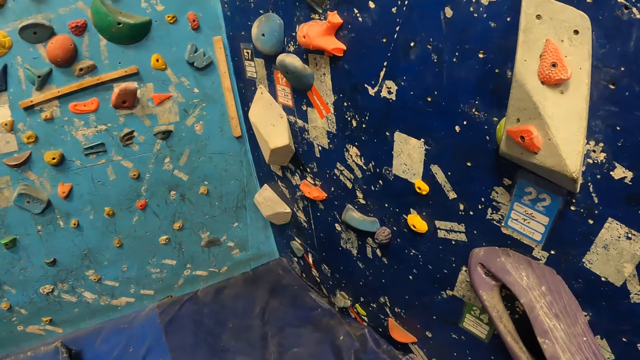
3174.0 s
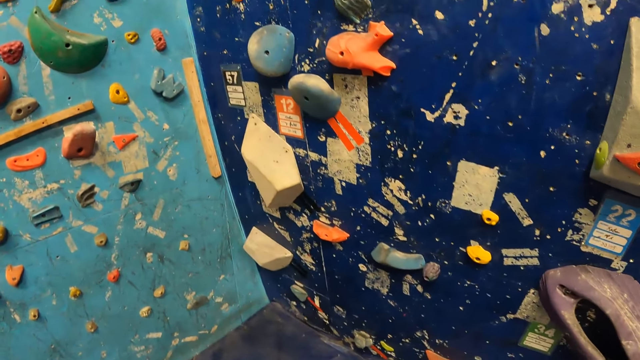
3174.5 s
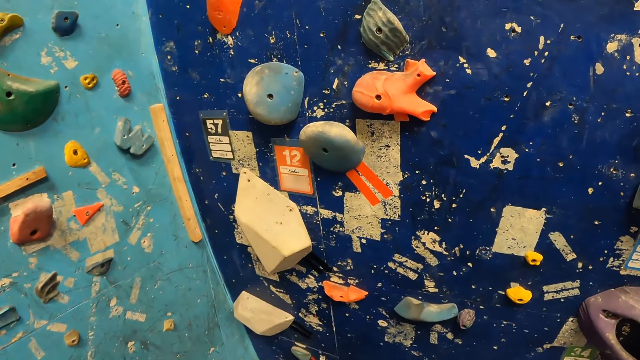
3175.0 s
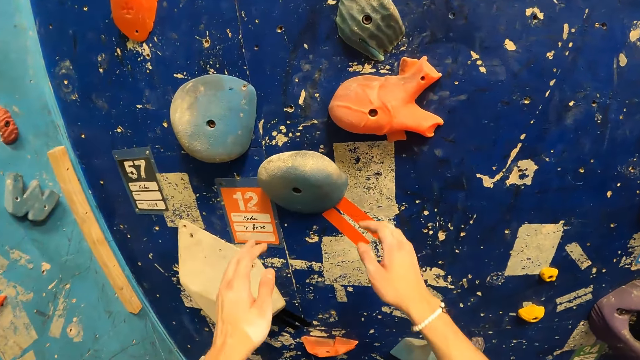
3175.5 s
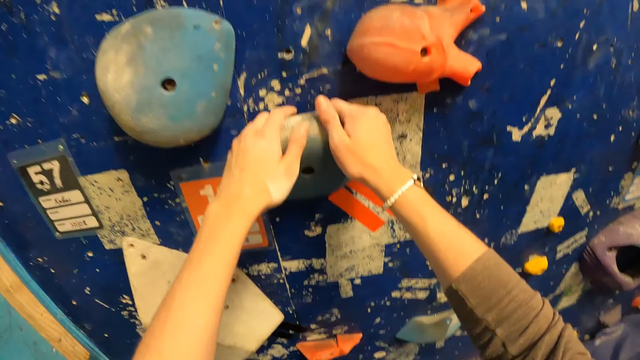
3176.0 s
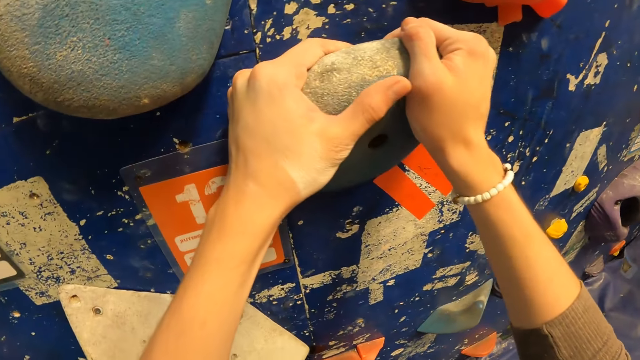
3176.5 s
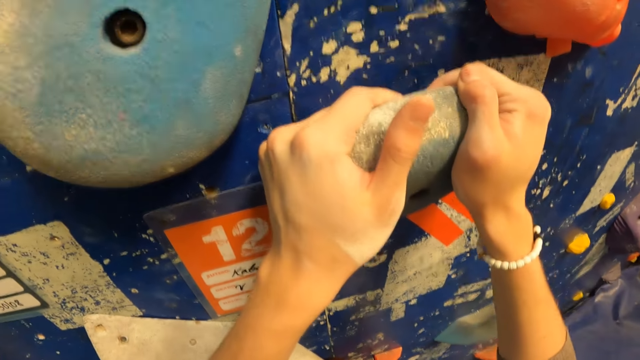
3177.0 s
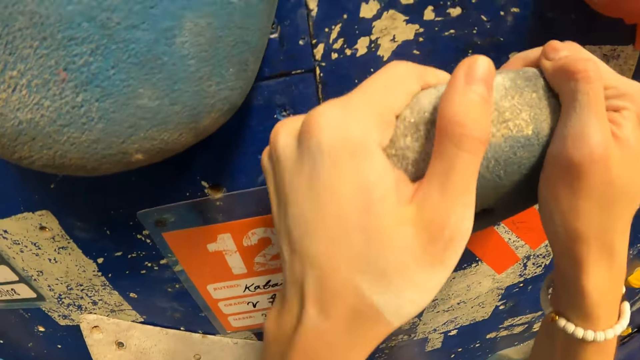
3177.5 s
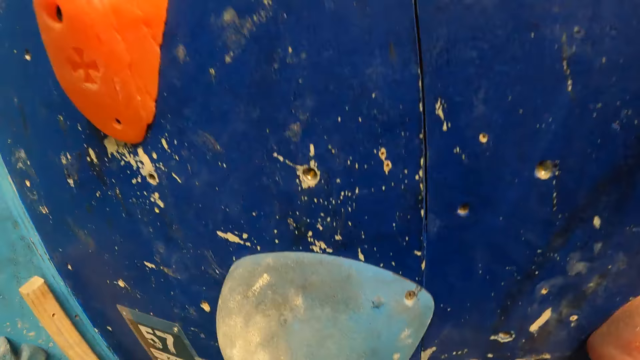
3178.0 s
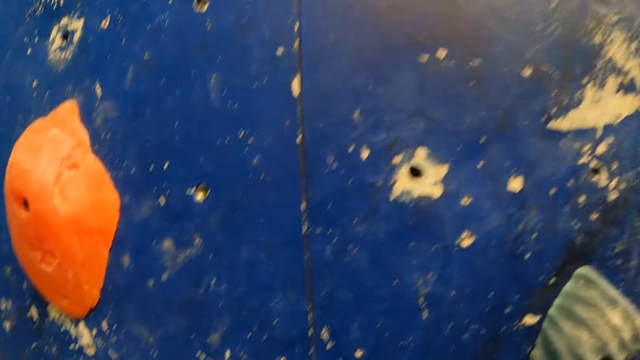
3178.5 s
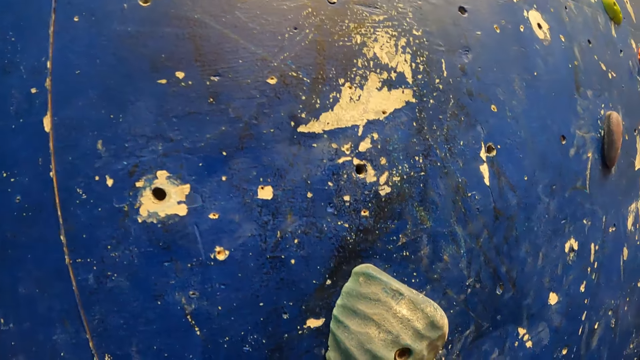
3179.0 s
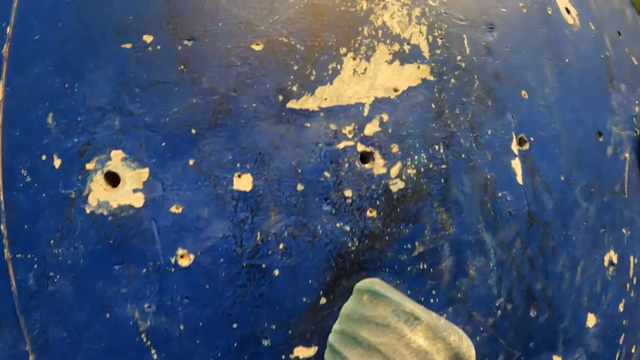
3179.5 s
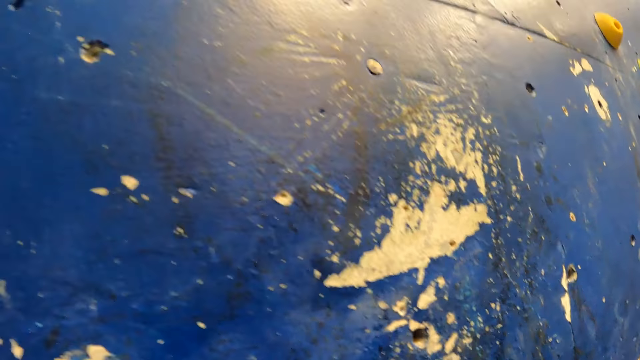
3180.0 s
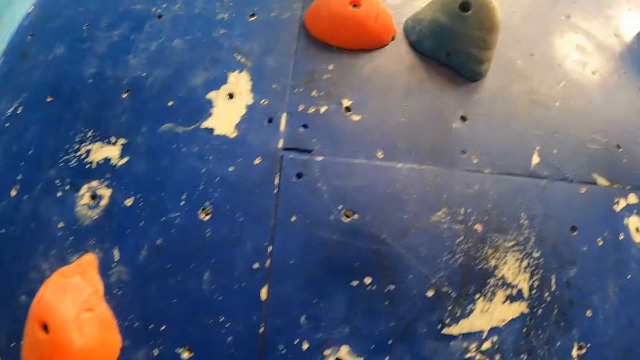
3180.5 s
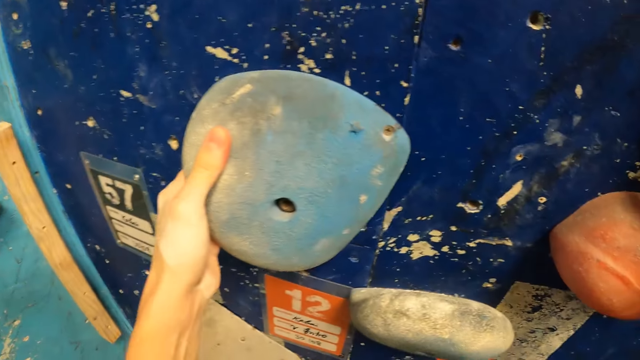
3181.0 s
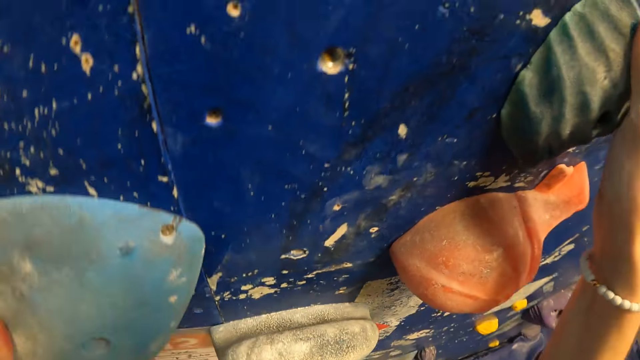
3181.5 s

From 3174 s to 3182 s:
The camera wearer climbs the wall in the wall climbing gym.

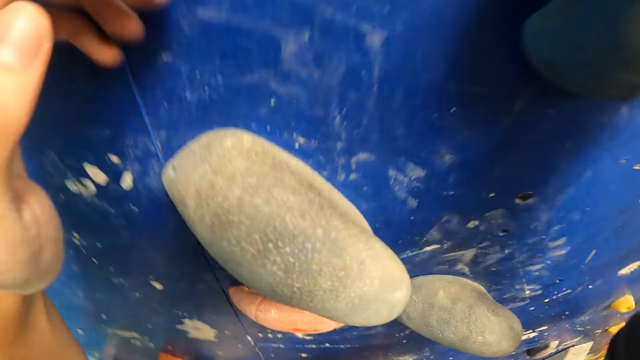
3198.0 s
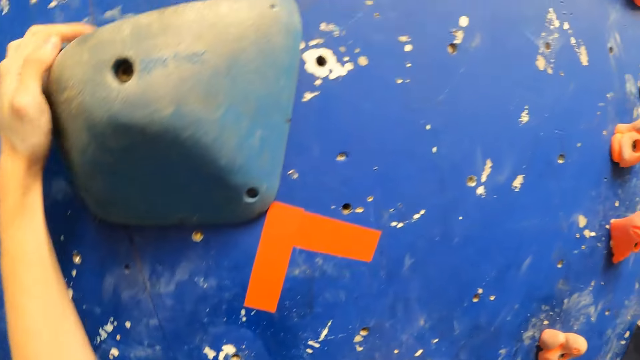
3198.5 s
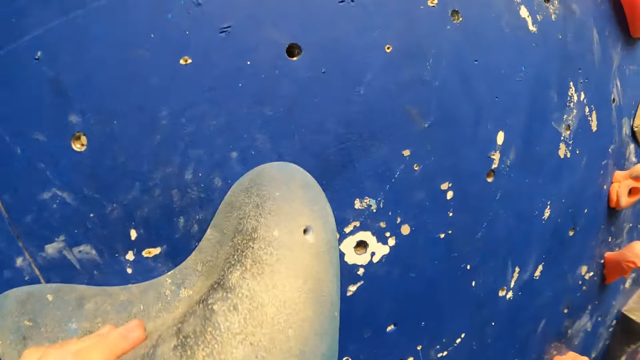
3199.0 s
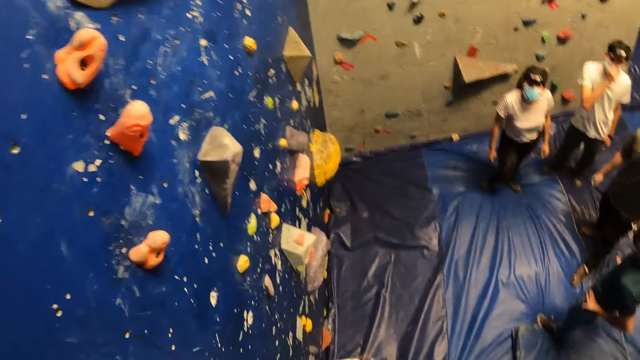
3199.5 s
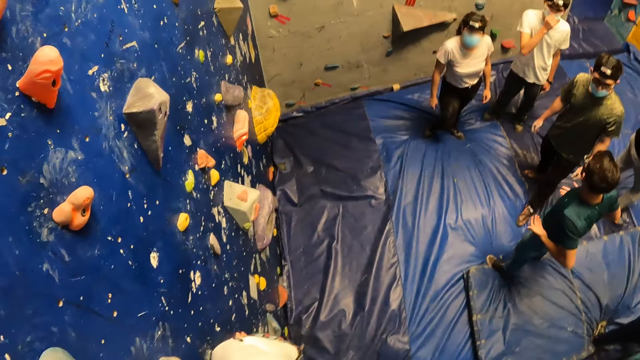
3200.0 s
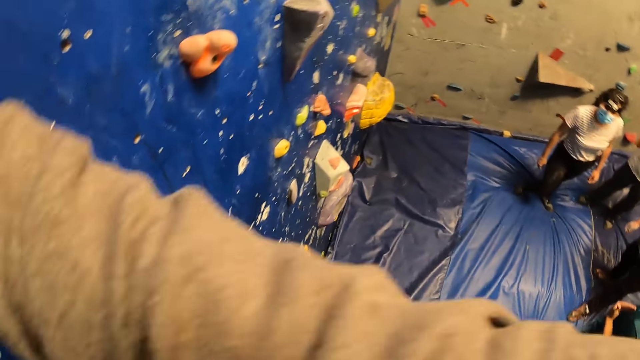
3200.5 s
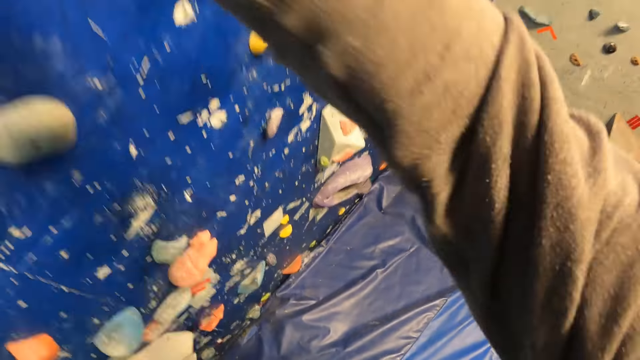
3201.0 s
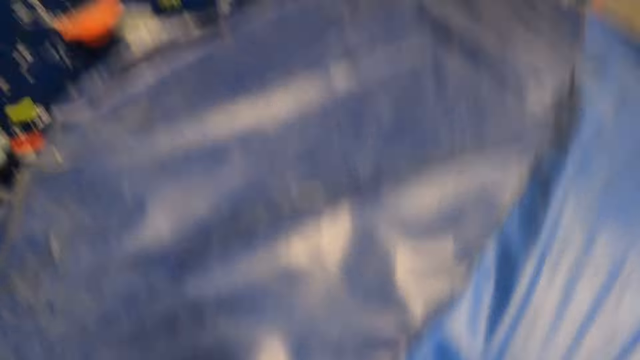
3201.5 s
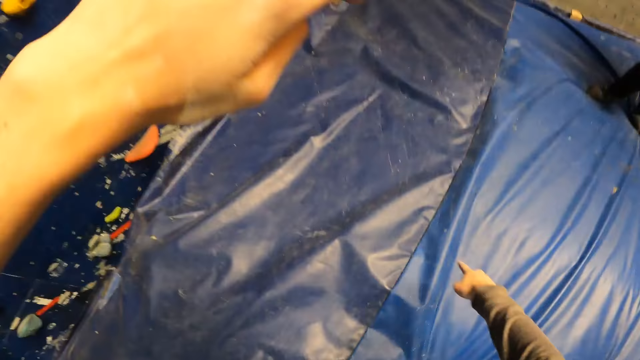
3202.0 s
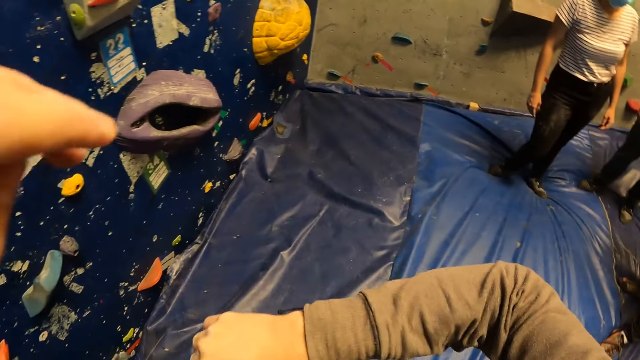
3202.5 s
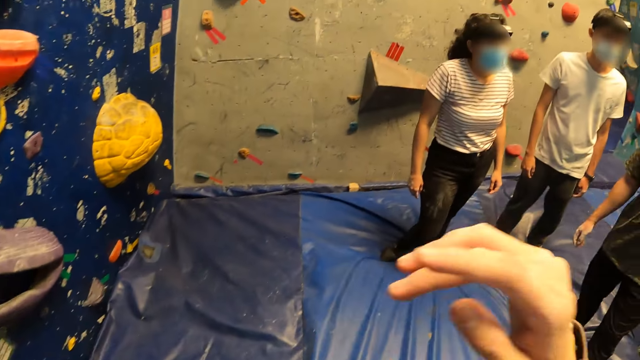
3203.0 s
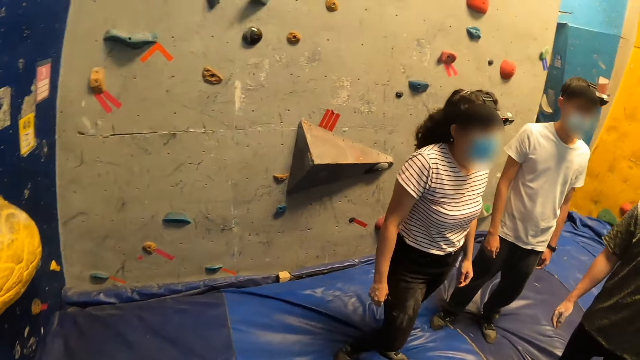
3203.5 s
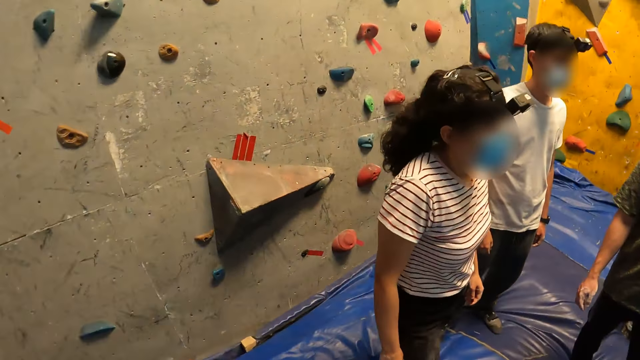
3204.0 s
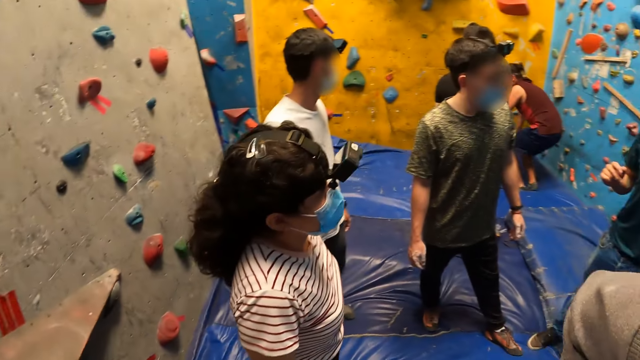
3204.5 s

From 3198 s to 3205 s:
The man instructs a group of people. The camera wearer gets down off the wall.

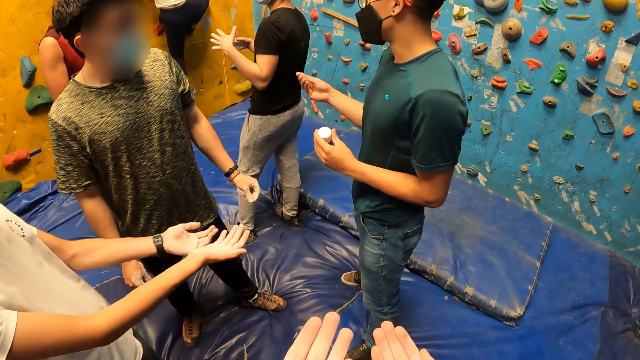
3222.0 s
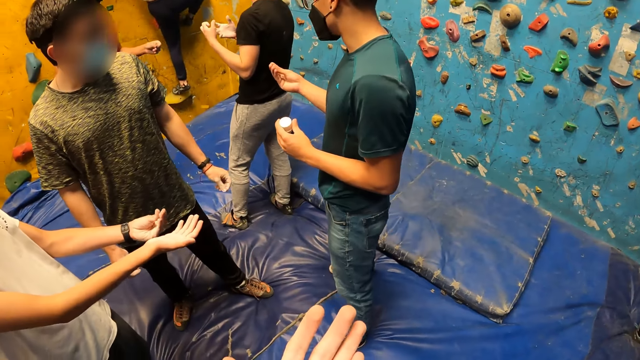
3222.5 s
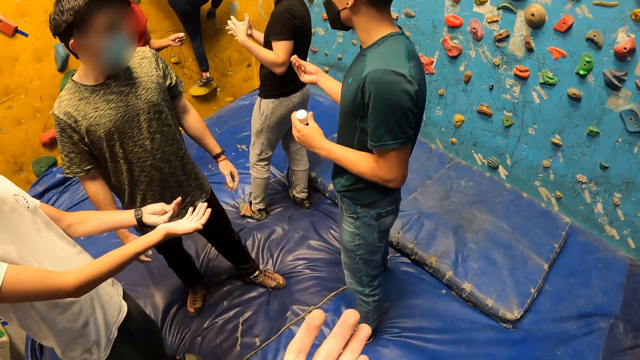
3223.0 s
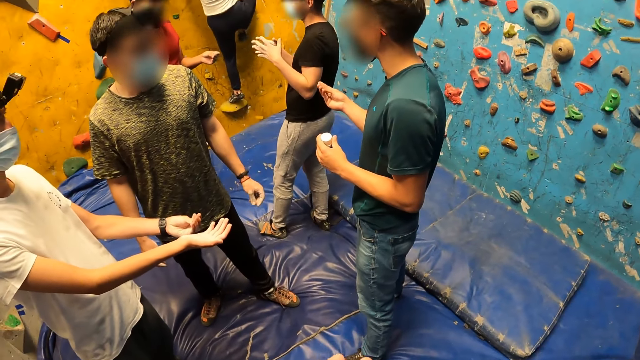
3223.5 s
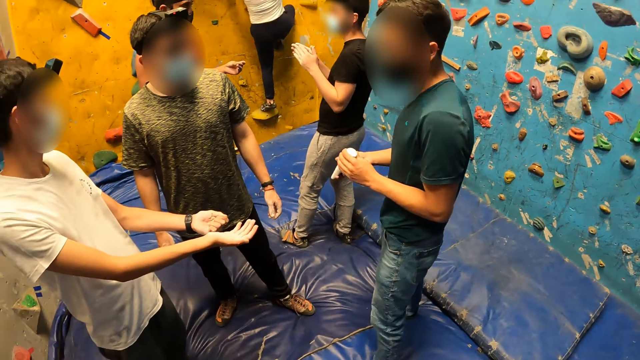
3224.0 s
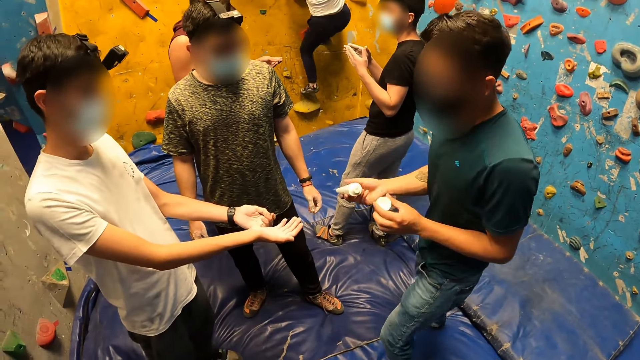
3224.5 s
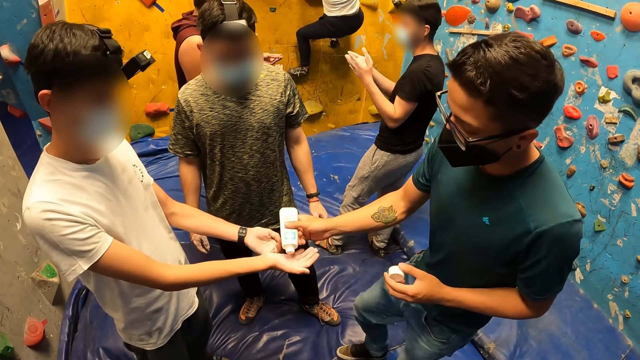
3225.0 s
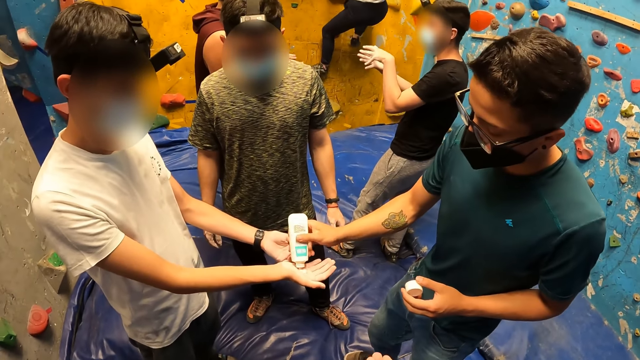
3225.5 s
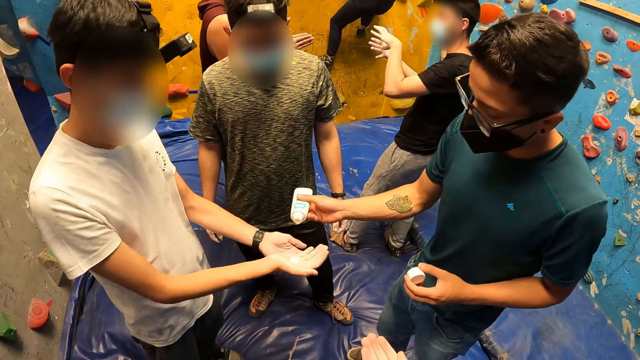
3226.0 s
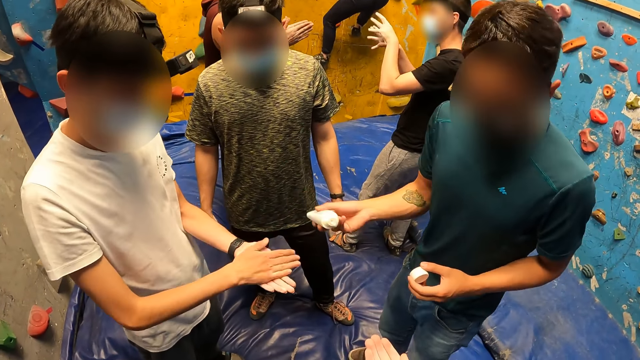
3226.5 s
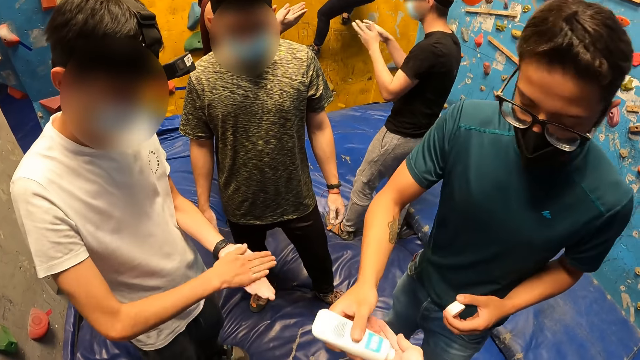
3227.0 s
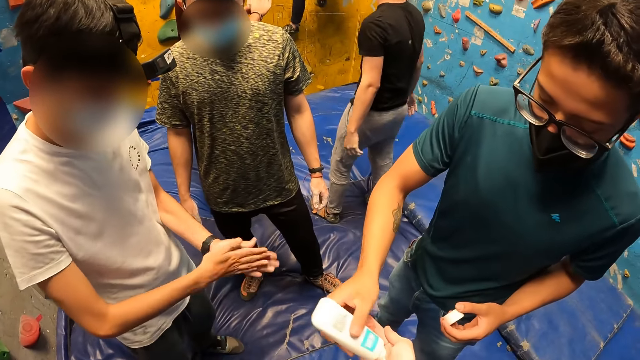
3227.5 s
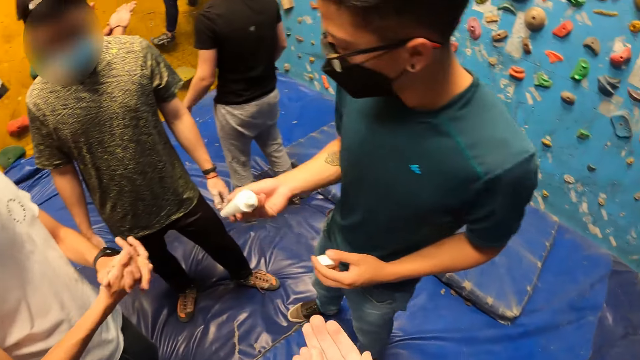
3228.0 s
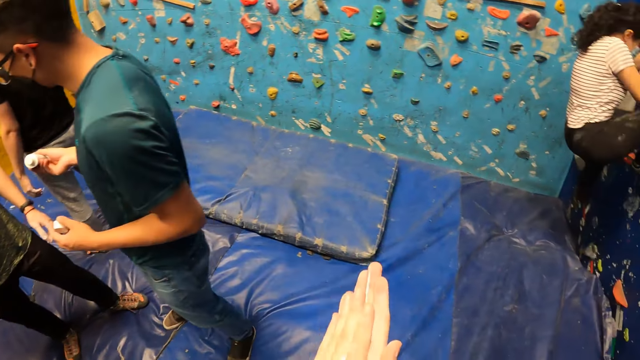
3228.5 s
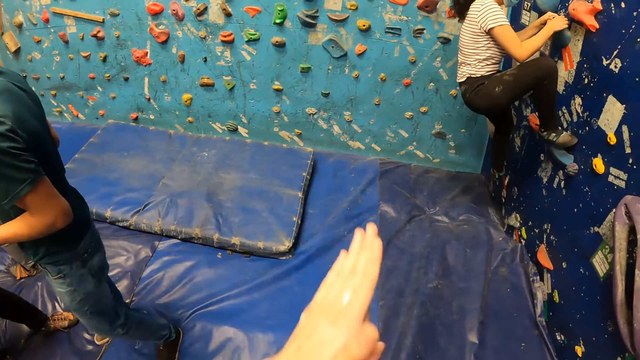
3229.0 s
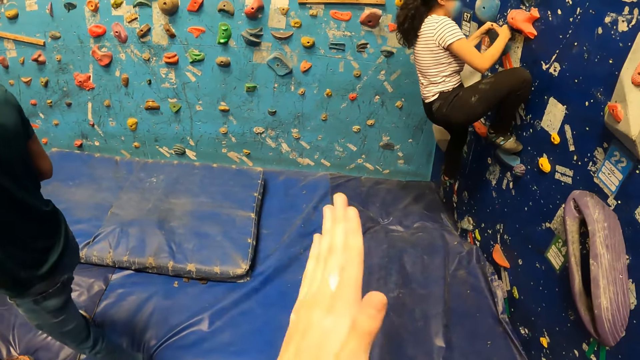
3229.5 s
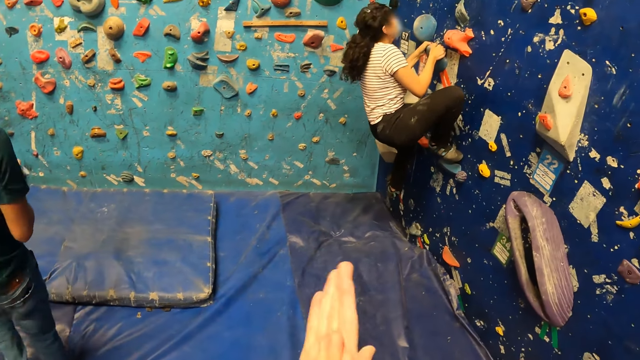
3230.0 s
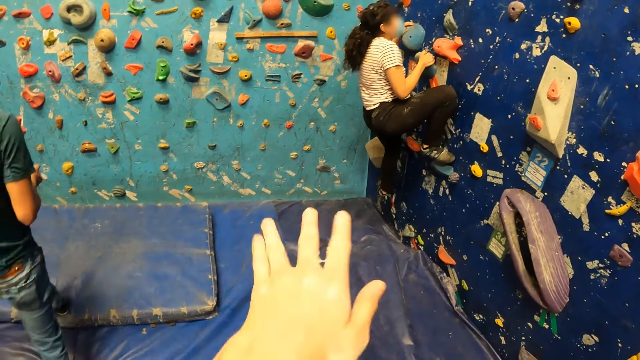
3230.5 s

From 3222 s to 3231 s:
The man holds the bottle of hand sanitizer in his right hand, opens the bottle of hand sanitizer with his left hand and holds the bottle of hand sanitizer cover in his left hand. He dispenses hand sanitizer from the bottle of hand sanitizer in his right hand on the right palm of another man. The first man dispenses hand sanitizer from the bottle of hand sanitizer in his right hand on the camera wearer's palm. The woman climbs the wall in the wall climbing gym. The camera wearer rubs his hands together.
